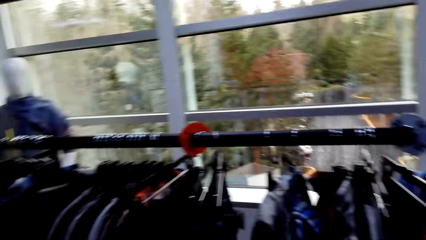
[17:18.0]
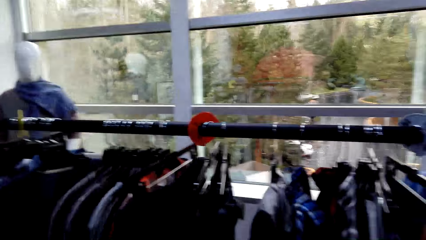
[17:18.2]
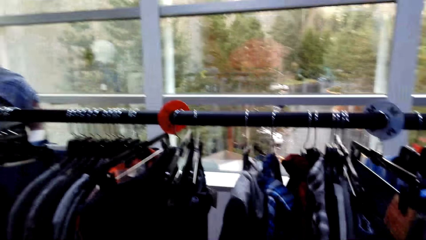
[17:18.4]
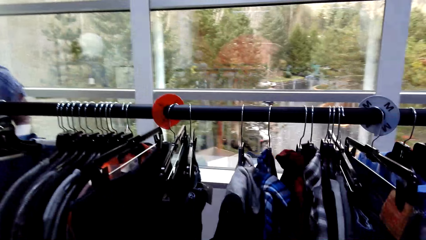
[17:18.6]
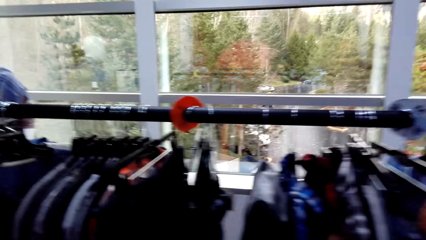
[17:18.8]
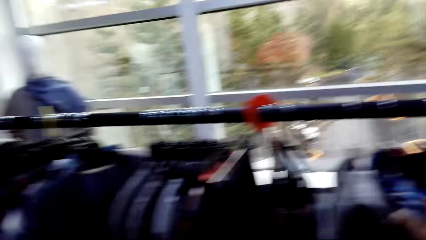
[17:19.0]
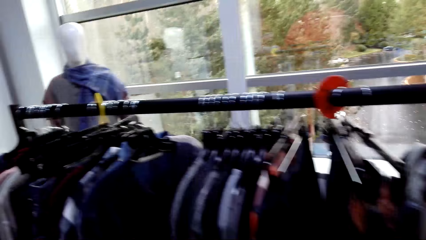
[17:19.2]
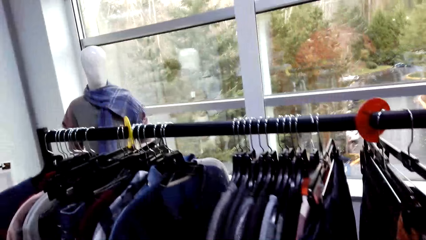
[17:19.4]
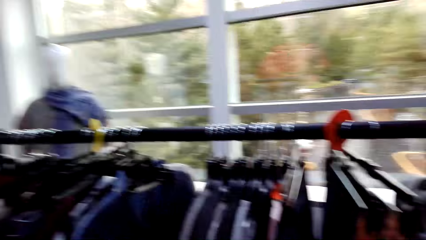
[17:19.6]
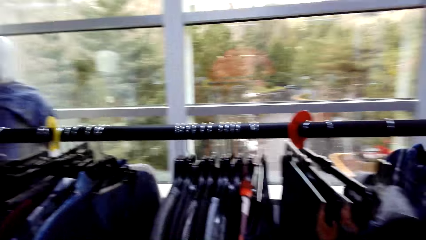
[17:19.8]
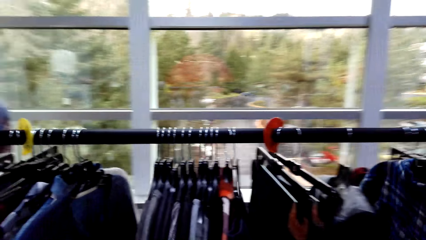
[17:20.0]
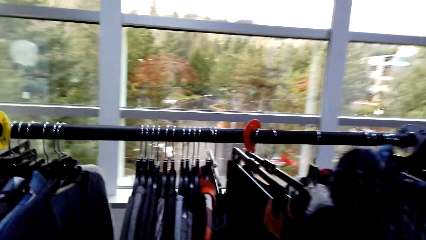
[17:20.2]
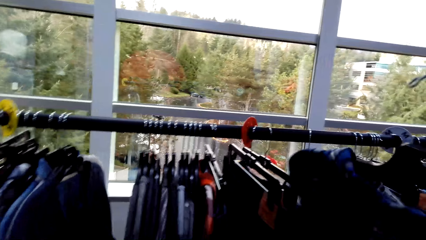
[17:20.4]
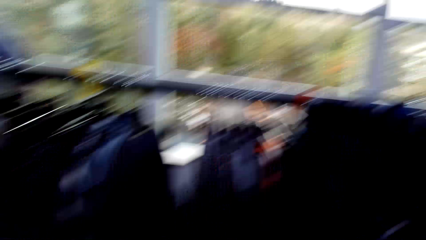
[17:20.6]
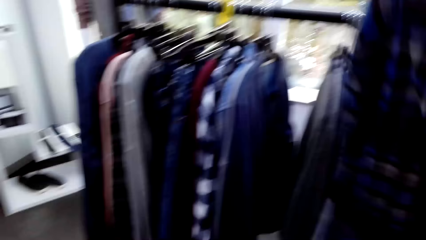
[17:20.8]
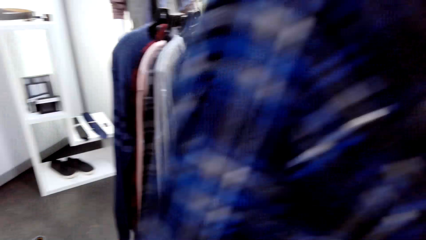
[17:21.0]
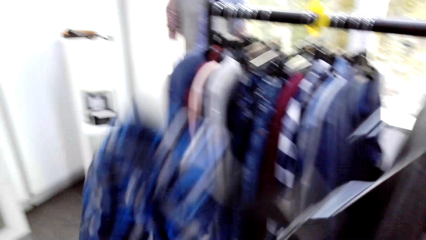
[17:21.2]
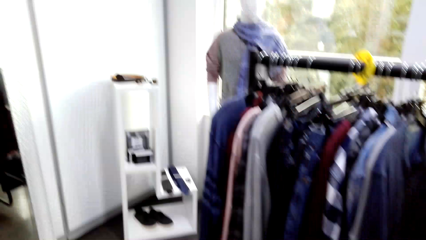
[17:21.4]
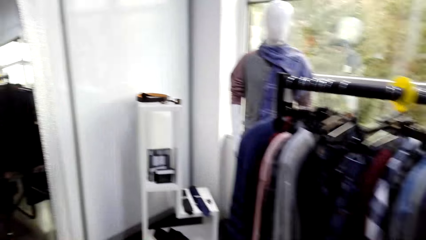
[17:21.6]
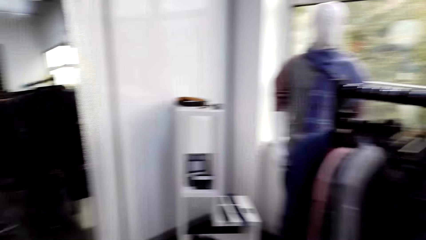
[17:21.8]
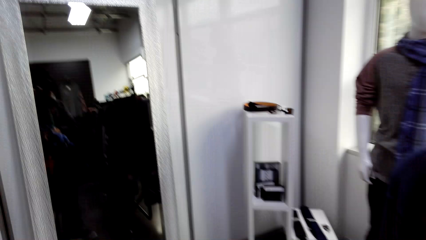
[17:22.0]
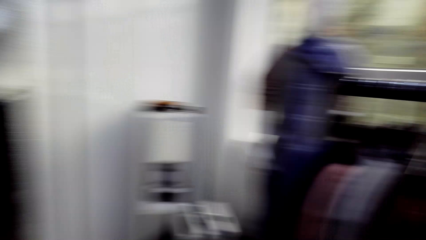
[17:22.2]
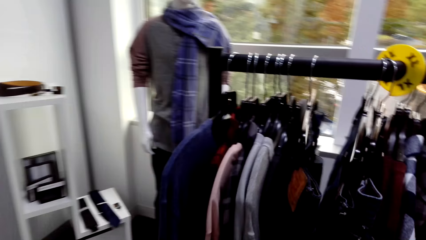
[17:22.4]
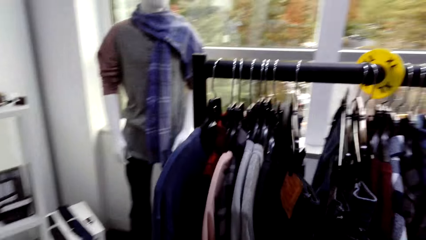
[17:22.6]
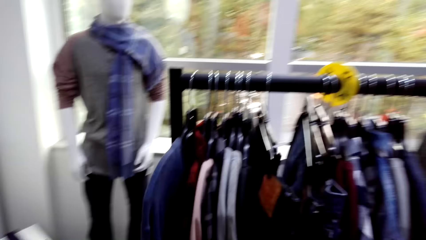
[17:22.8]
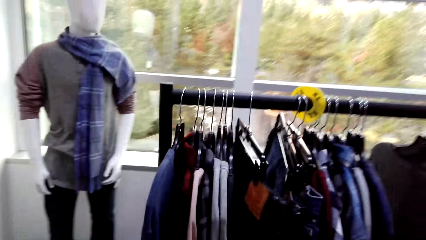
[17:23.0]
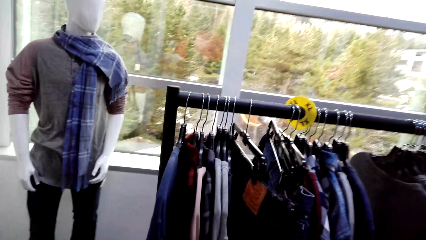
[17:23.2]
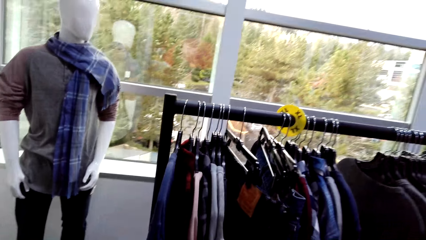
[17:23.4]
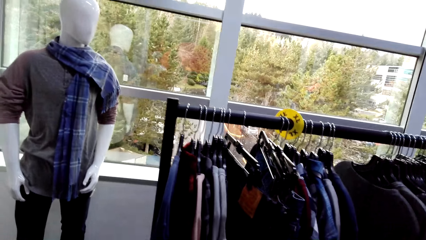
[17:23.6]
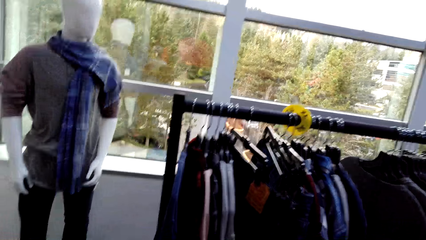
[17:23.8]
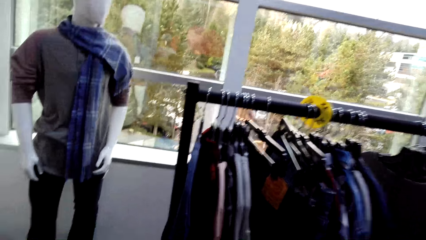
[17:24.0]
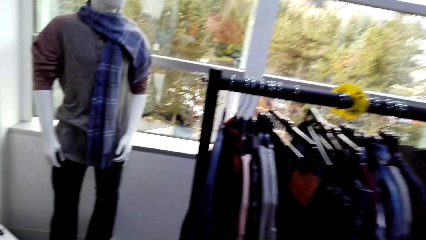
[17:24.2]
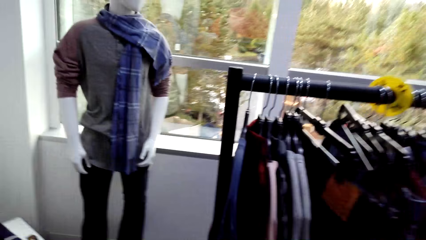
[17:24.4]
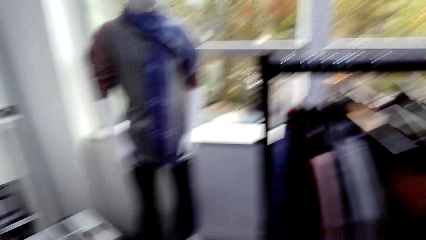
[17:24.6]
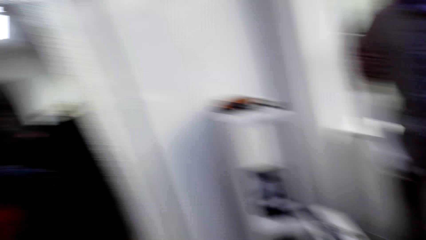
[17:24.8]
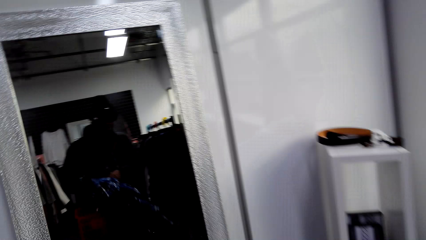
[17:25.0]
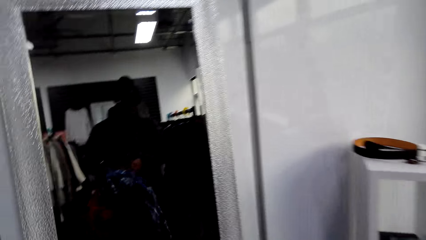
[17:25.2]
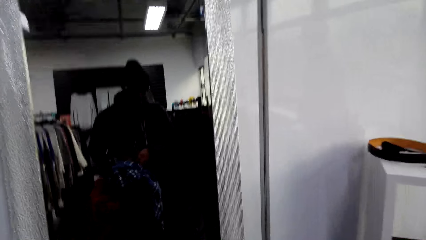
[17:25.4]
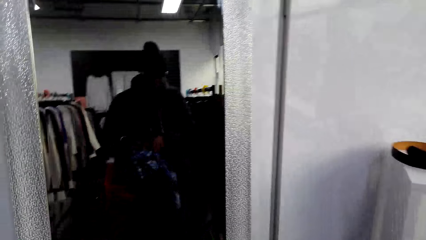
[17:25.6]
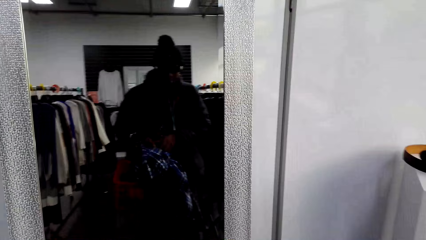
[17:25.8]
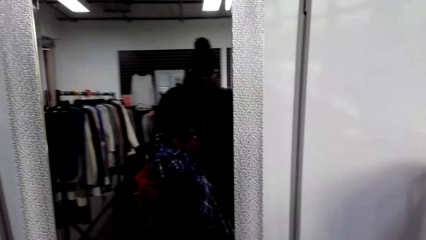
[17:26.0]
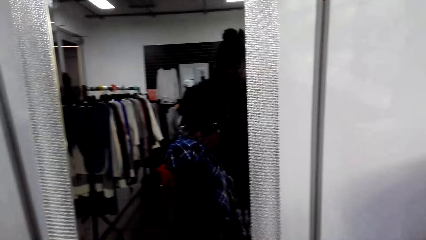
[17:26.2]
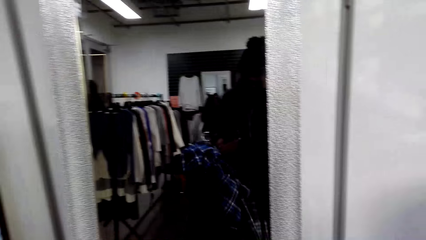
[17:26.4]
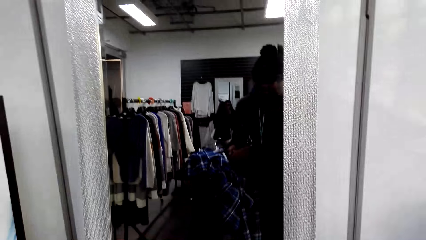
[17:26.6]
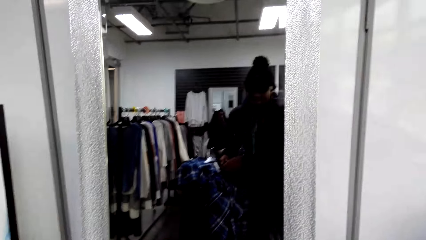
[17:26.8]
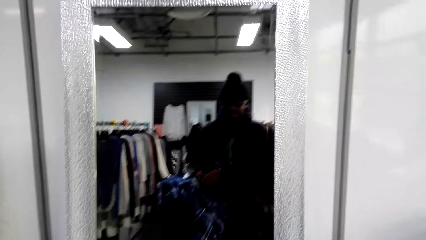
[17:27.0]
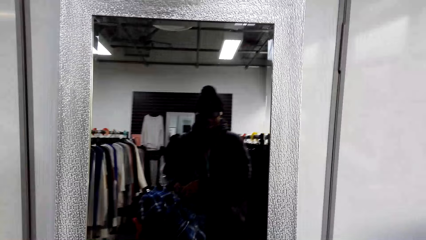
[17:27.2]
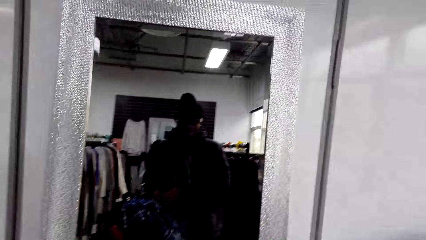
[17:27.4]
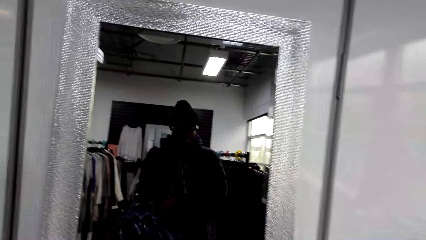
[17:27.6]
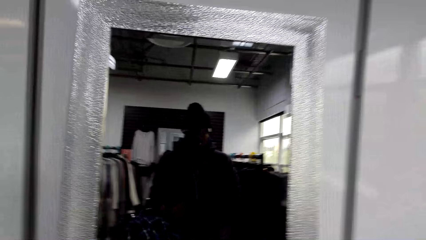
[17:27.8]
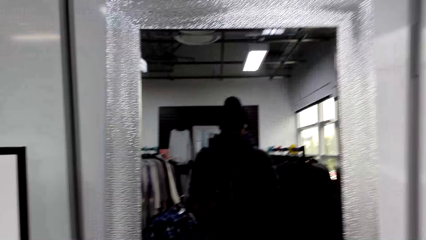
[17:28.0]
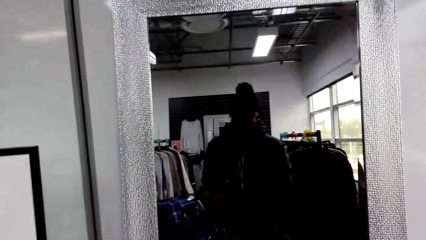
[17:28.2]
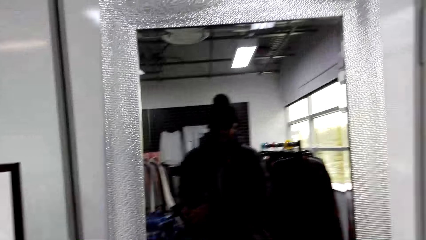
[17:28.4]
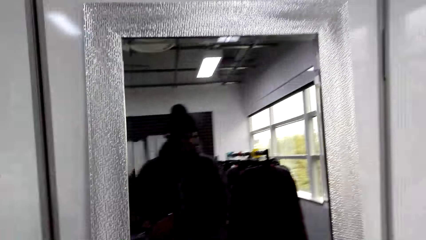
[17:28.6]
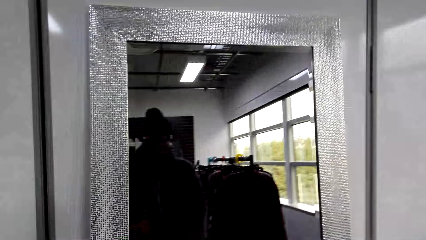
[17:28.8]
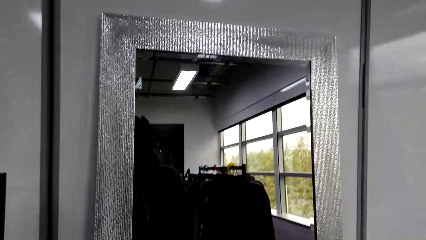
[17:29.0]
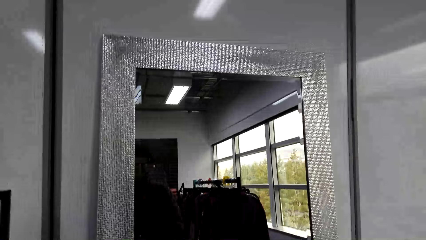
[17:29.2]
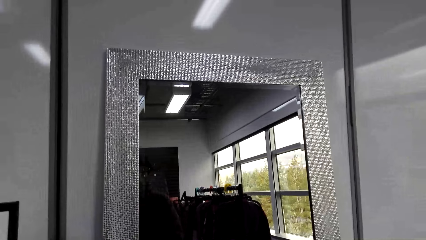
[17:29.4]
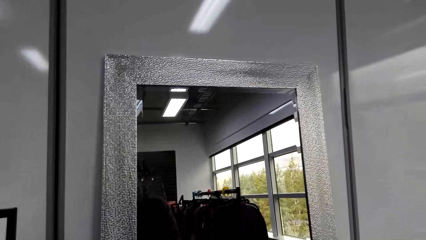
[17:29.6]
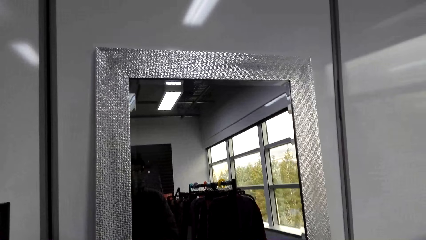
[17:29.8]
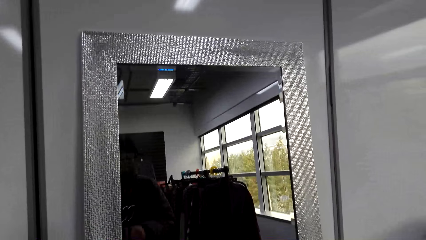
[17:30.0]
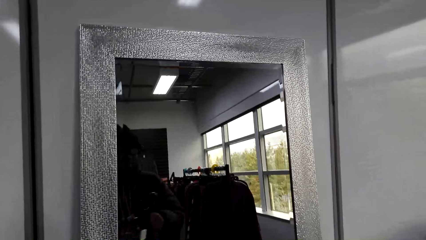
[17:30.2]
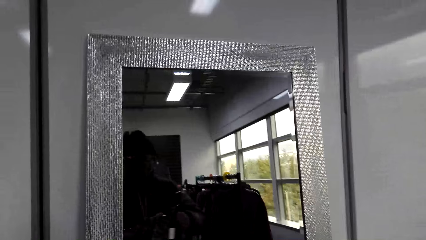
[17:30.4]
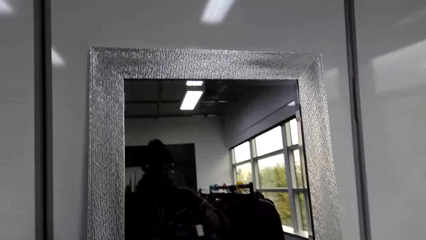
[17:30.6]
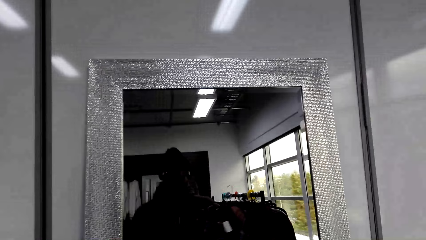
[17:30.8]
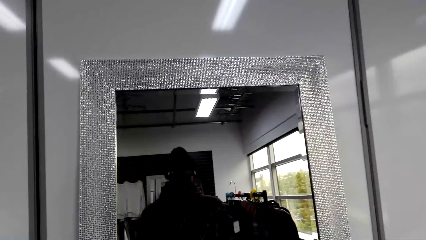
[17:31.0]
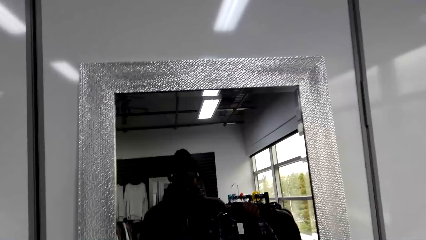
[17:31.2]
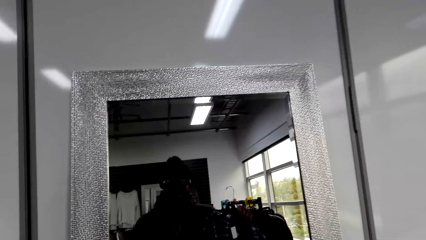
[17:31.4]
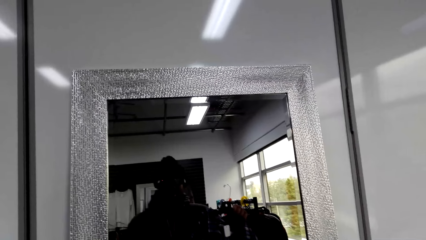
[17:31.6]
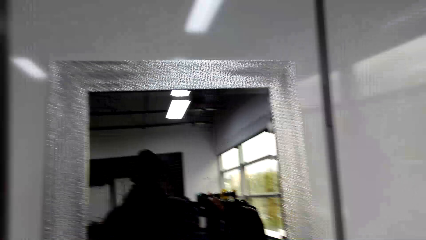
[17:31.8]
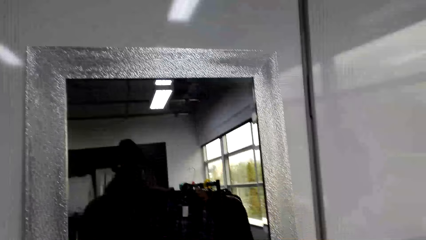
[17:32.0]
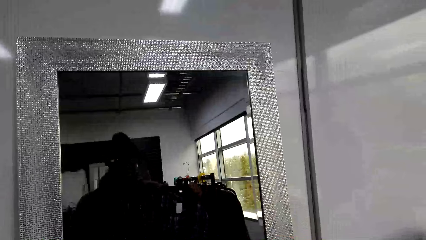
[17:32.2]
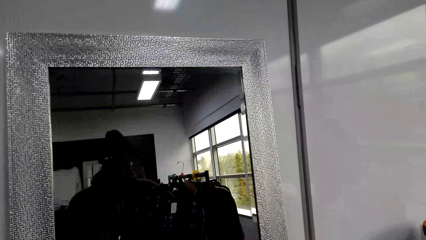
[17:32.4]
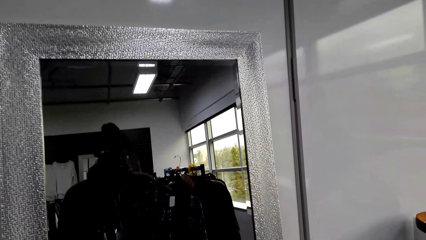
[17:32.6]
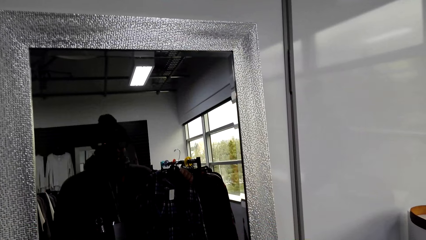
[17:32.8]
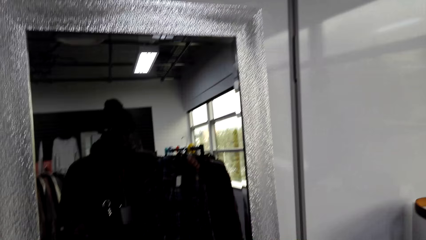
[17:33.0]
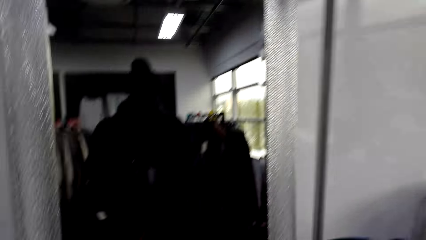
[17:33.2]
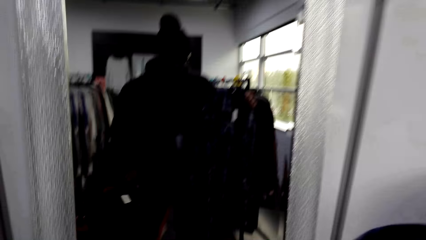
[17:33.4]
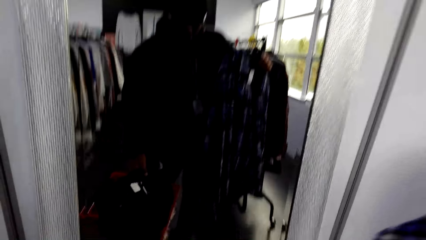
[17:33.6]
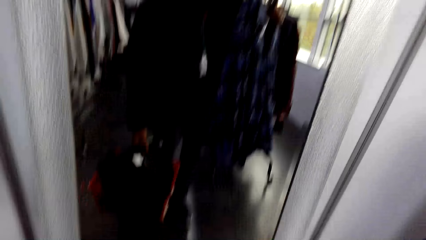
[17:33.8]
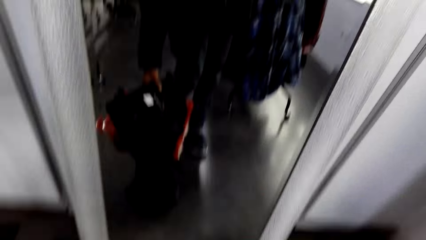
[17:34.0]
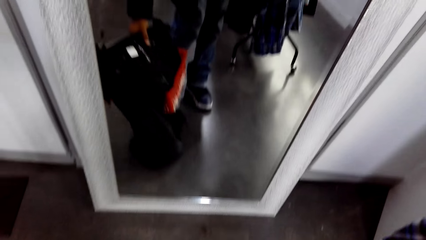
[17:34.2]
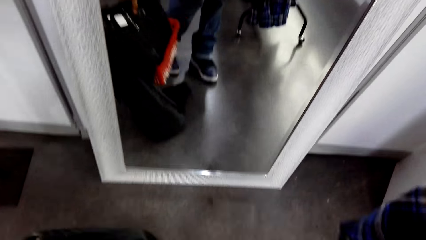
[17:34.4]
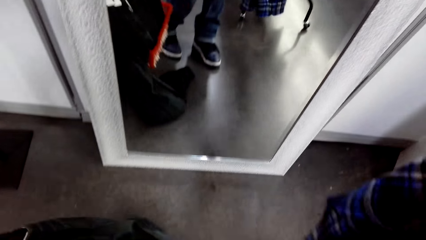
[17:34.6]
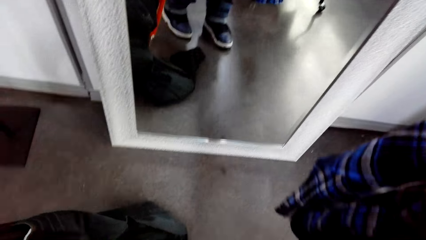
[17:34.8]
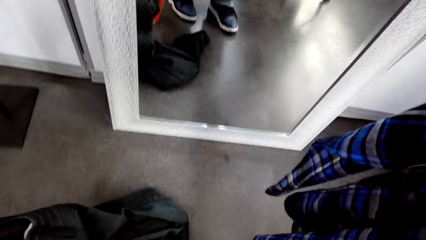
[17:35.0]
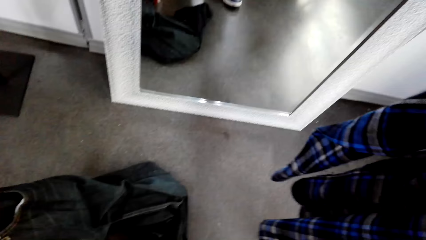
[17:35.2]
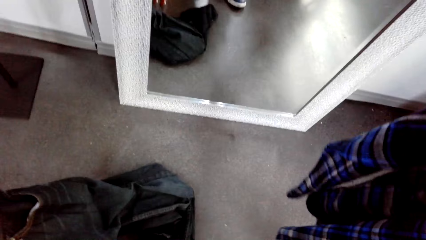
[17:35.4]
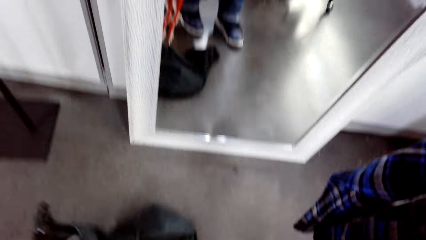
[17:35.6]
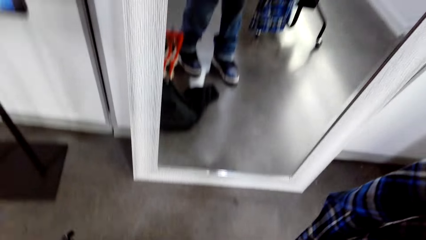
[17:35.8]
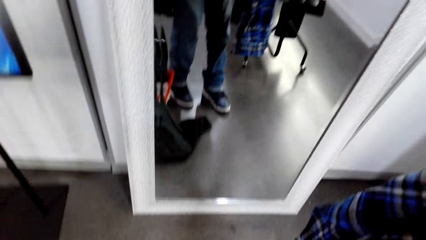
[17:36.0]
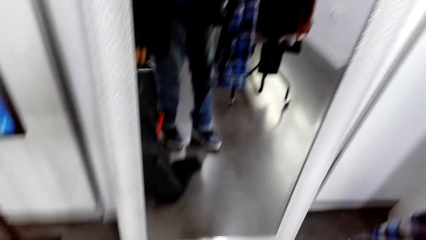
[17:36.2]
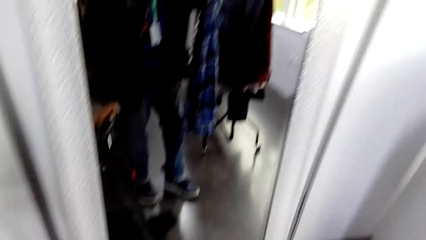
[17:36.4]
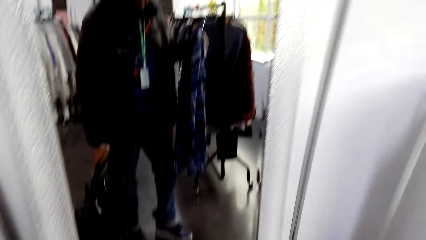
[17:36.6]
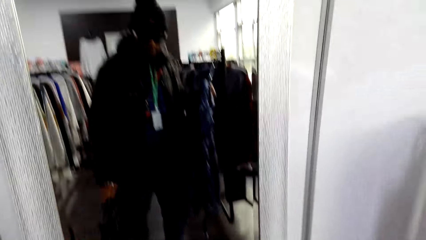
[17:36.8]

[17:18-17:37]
The camera wearer removes the shirt from the hanger stand. They turn to the mirror. They hold the outfits in front of the mirror. They check the cloth. They put the jacket on the floor.
